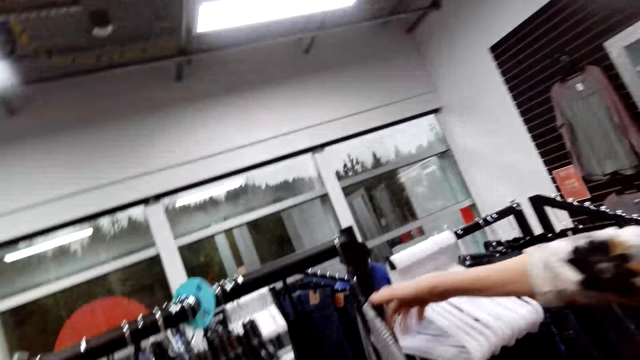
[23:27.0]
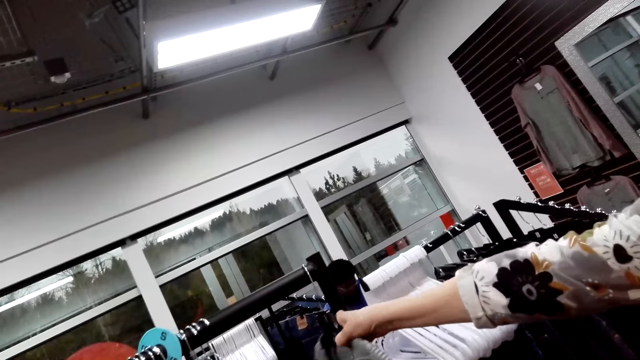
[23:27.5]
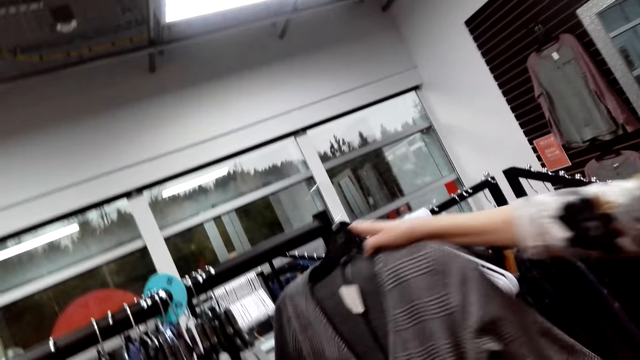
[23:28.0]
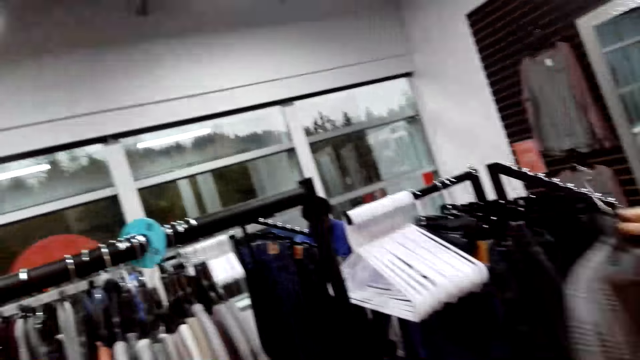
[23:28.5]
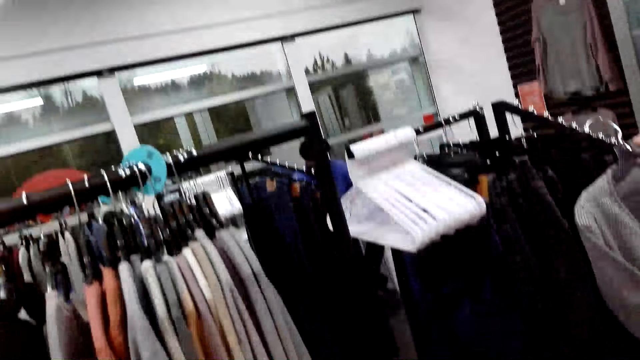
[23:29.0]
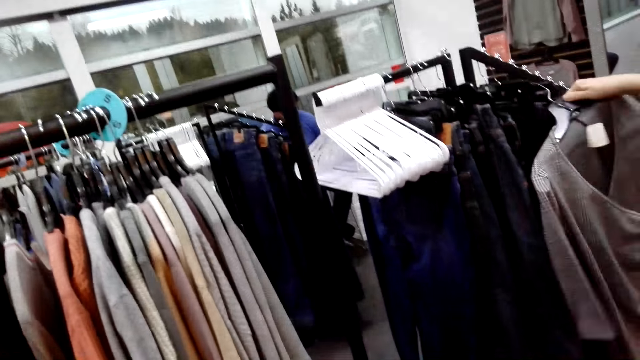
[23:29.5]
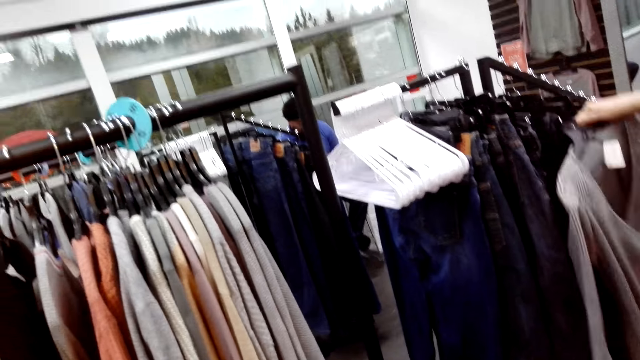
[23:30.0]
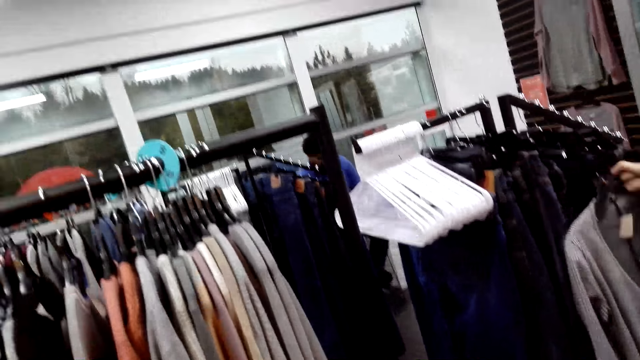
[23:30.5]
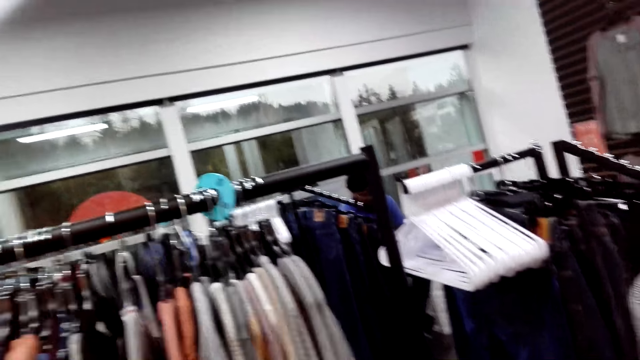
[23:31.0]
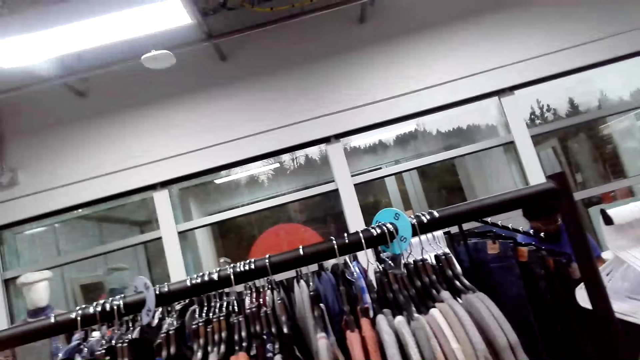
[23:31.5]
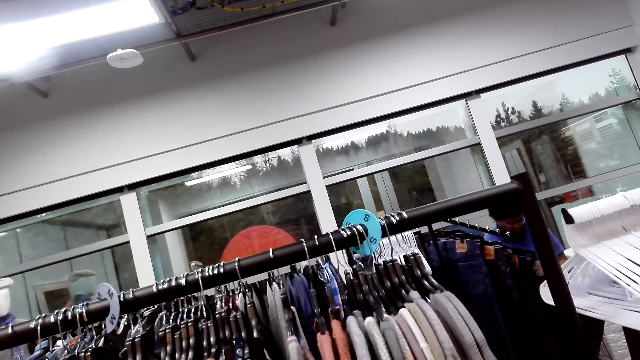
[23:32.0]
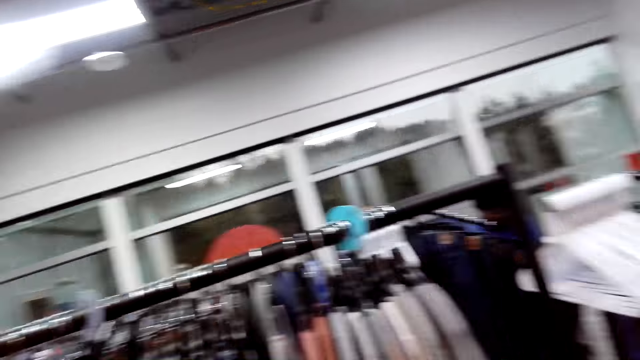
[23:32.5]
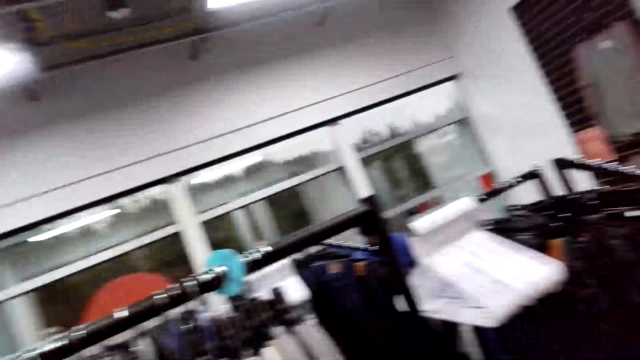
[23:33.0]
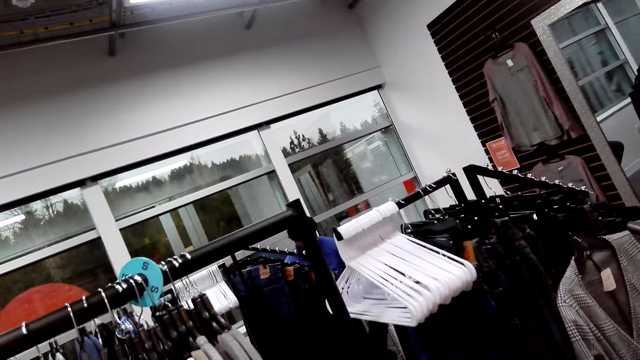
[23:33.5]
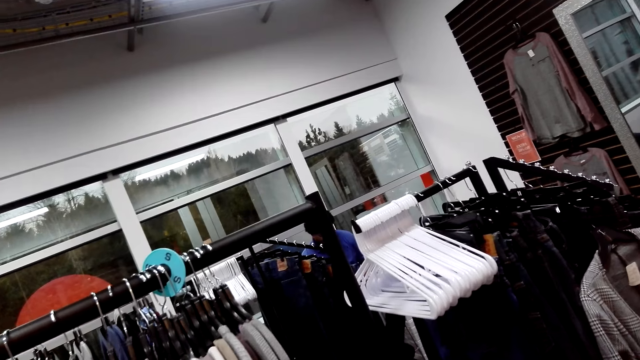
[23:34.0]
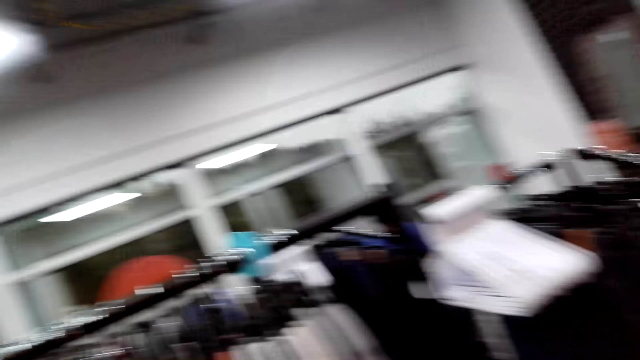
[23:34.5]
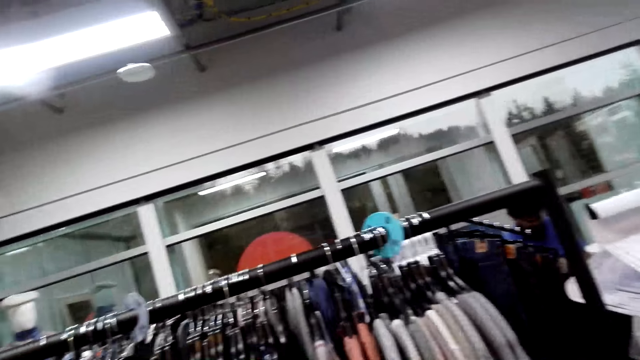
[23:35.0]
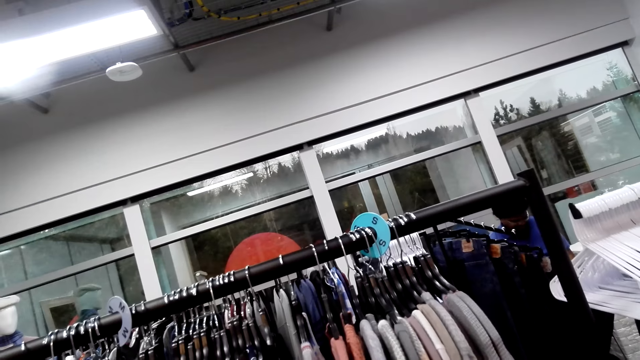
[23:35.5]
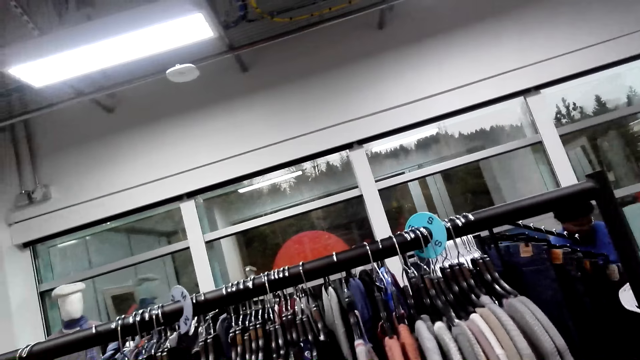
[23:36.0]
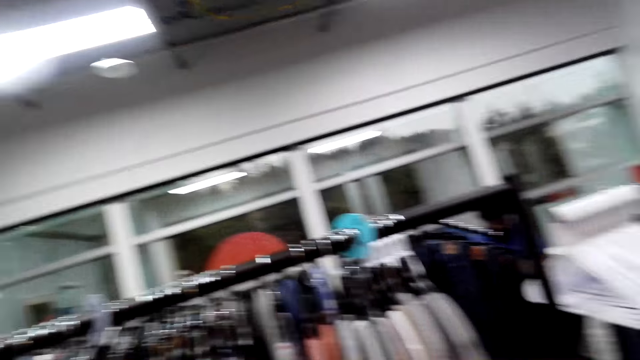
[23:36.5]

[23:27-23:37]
A woman picks the cloth from the rack. The woman holds the cardigan sweater with the right hand. The woman hangs the cloth on the rack.

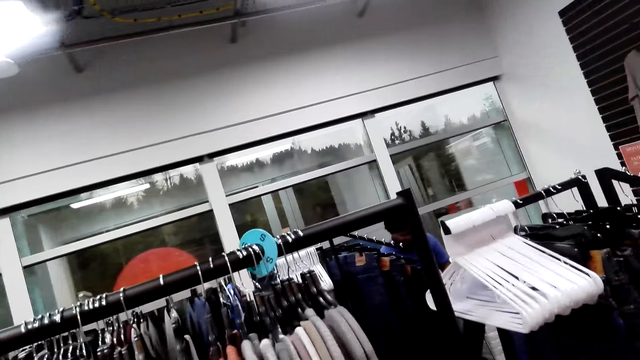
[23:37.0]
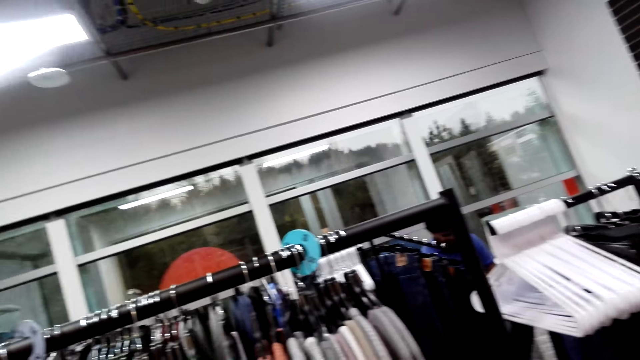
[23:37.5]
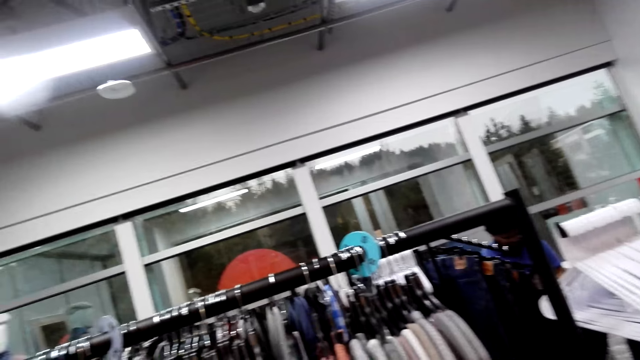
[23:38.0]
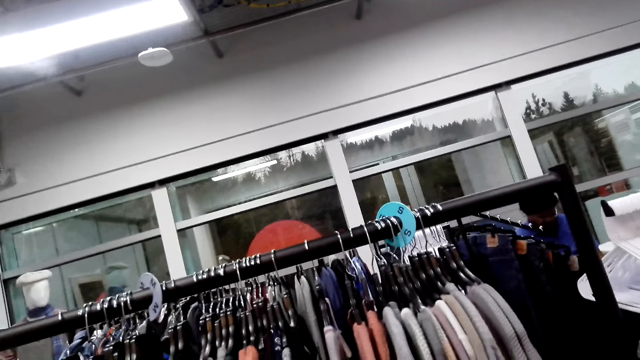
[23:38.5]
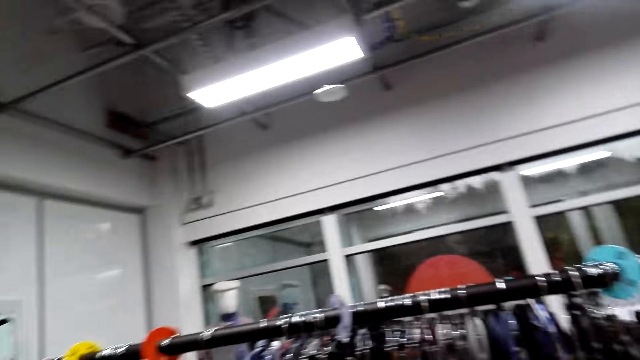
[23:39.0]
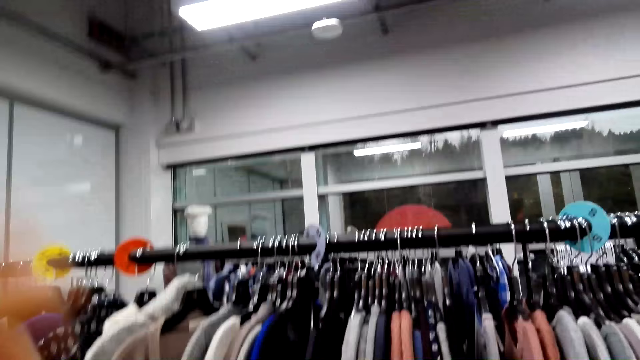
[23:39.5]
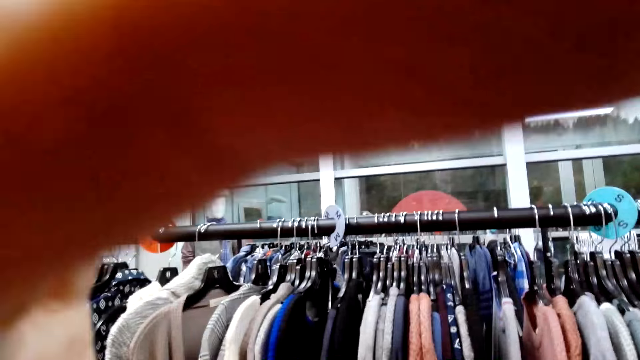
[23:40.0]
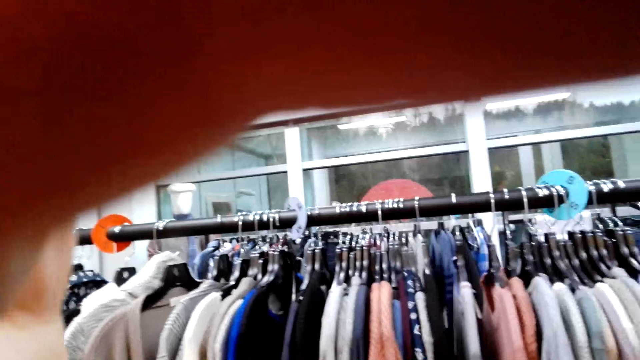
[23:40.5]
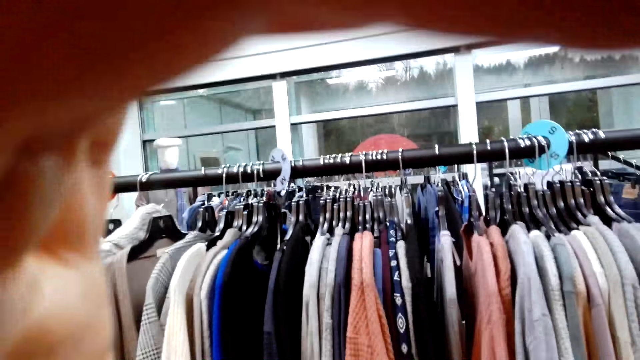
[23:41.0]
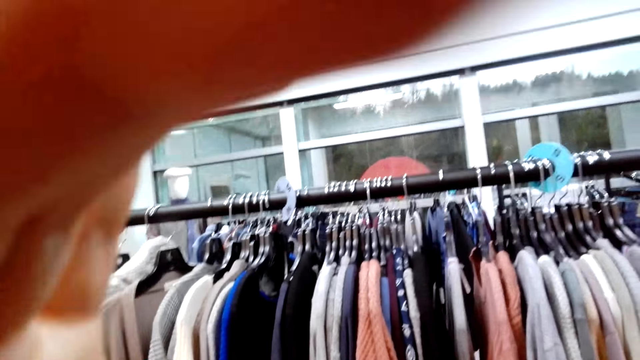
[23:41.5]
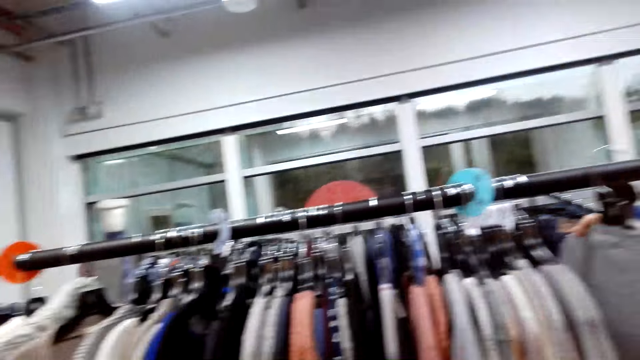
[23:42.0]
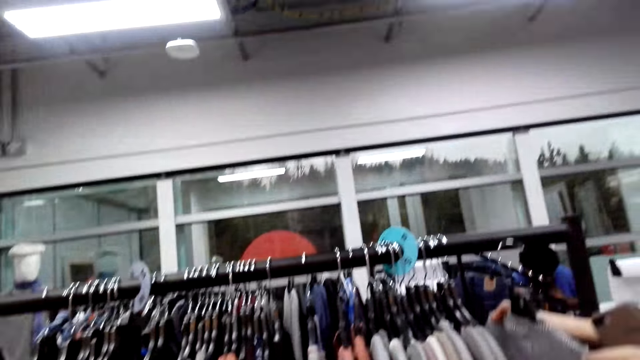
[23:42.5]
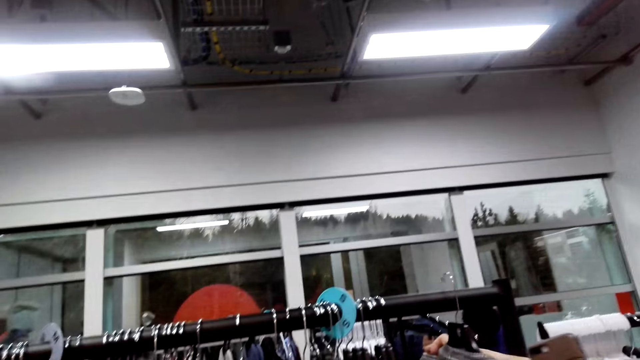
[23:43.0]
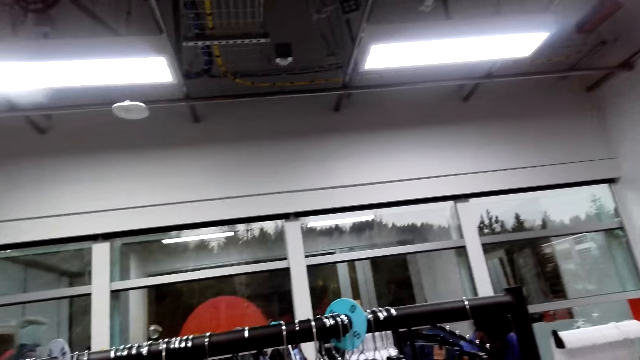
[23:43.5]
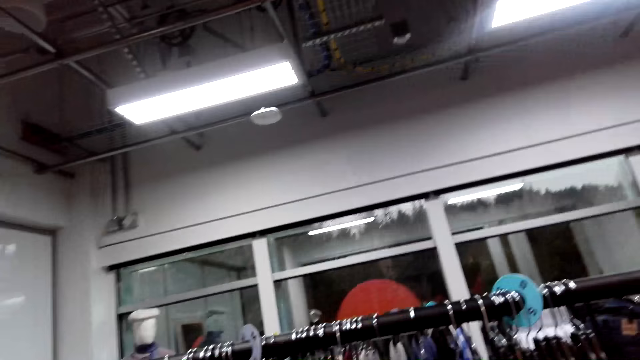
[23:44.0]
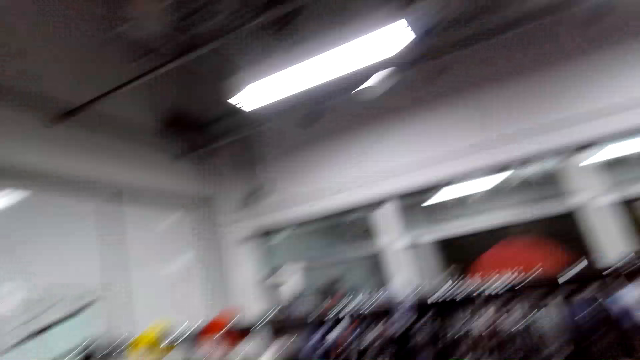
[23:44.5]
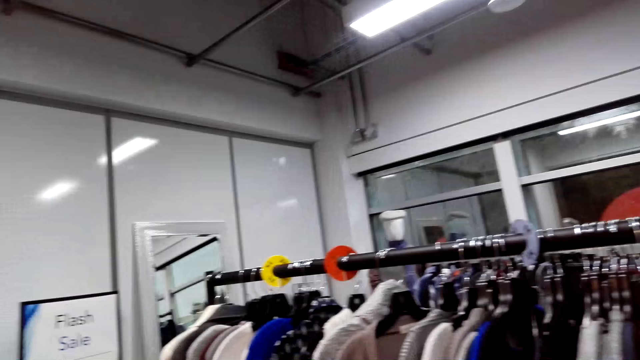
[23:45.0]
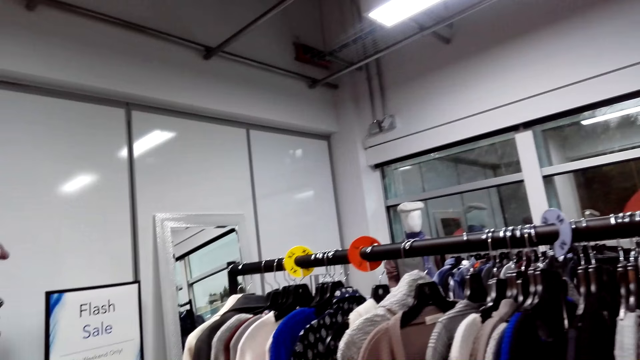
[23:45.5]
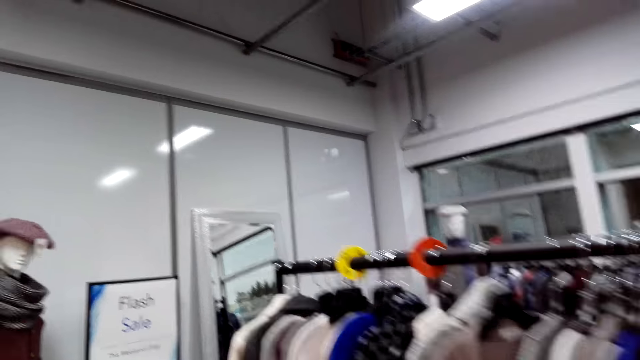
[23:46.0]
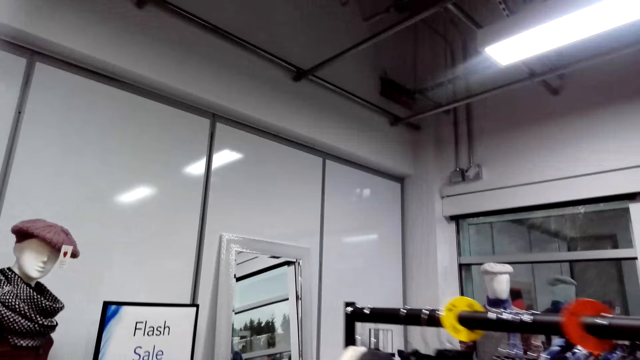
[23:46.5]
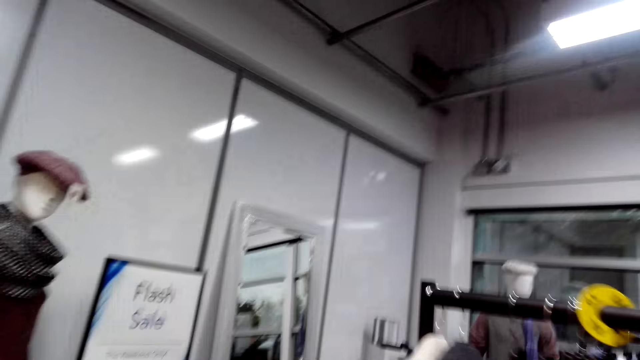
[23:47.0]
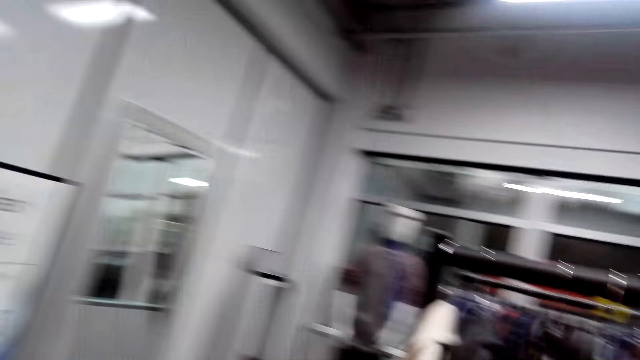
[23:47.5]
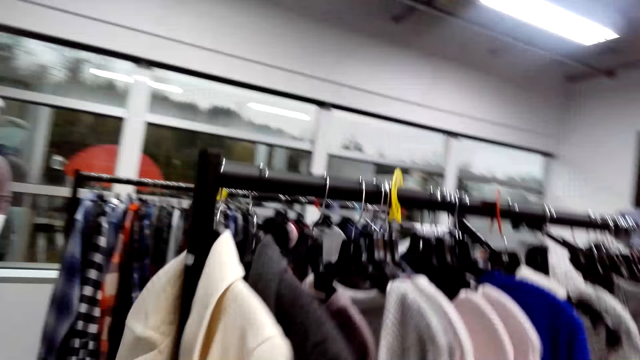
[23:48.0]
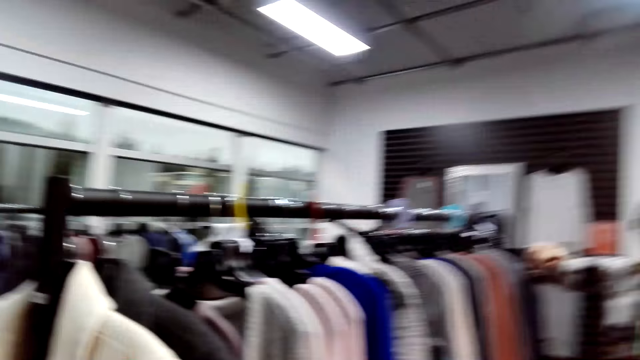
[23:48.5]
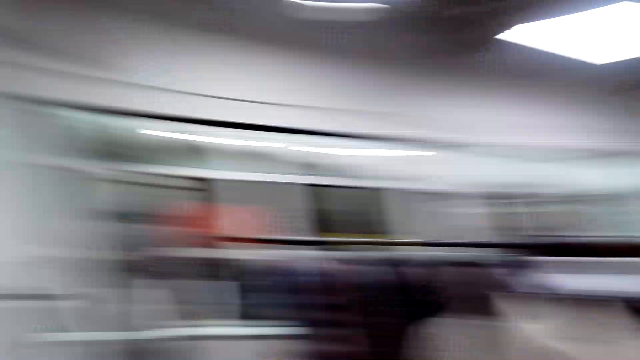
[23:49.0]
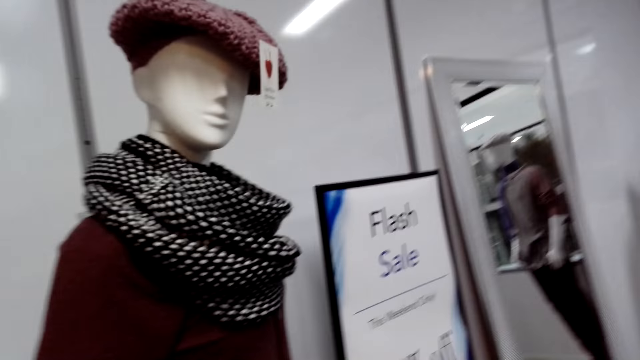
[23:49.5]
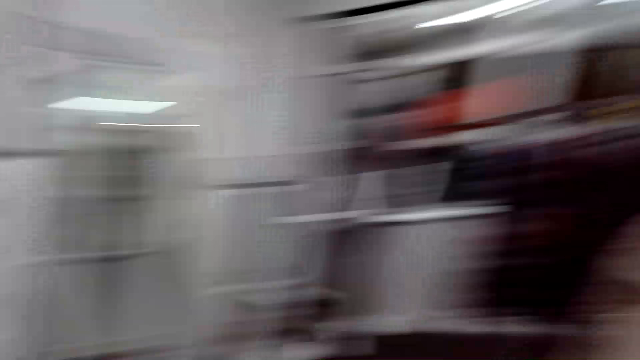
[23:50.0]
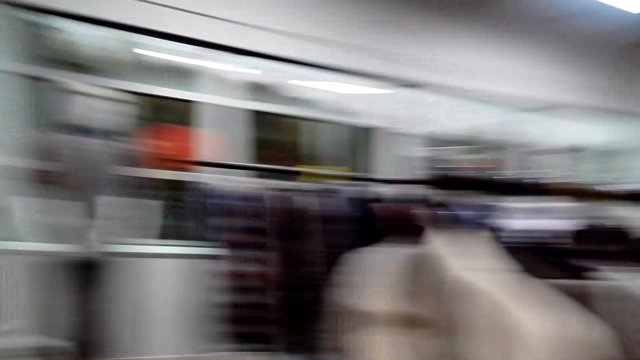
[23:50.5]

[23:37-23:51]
The camera wearer adjusts the camera. They walk in the supermarket.
